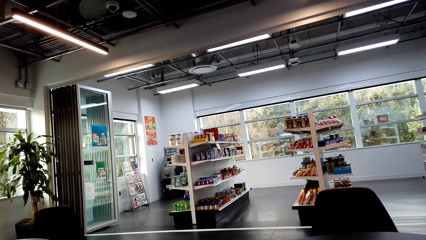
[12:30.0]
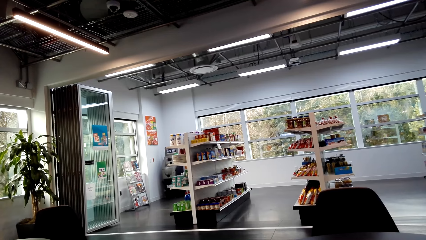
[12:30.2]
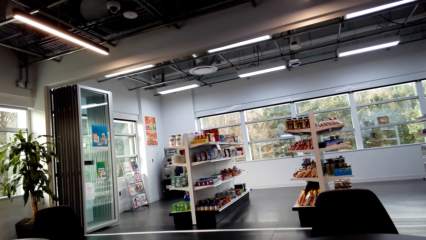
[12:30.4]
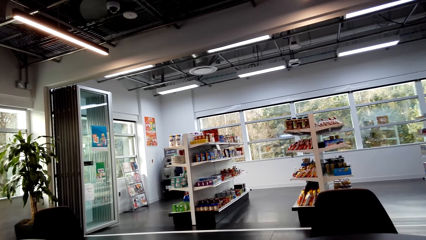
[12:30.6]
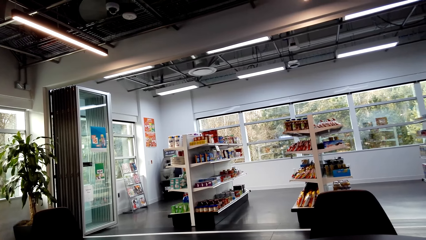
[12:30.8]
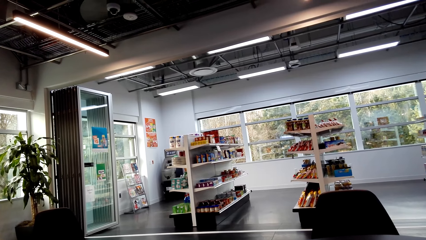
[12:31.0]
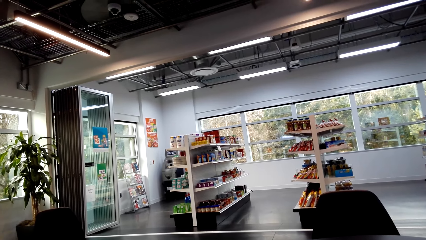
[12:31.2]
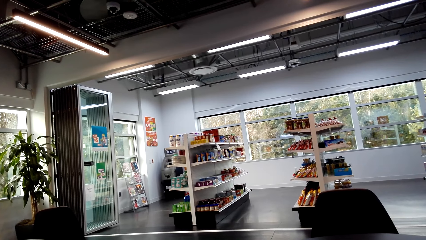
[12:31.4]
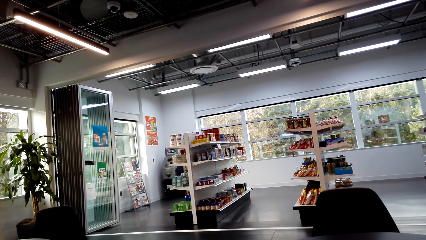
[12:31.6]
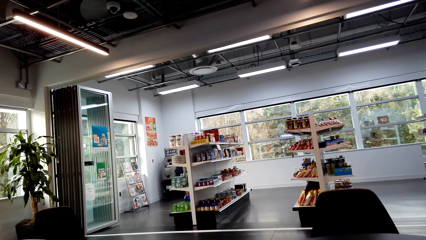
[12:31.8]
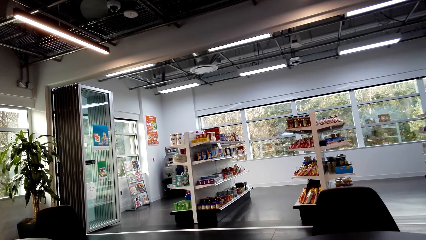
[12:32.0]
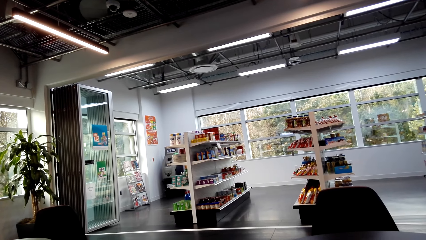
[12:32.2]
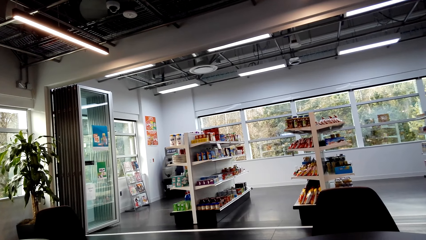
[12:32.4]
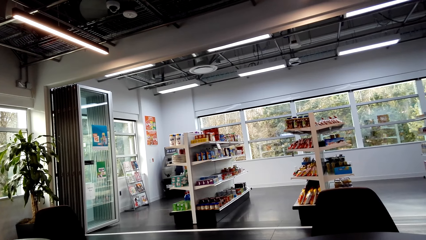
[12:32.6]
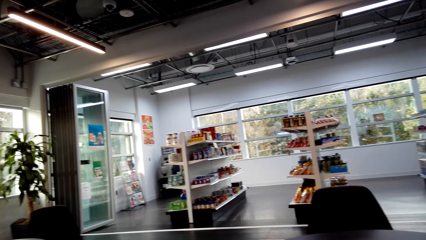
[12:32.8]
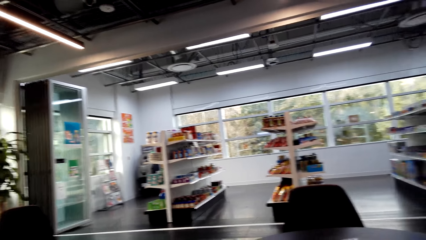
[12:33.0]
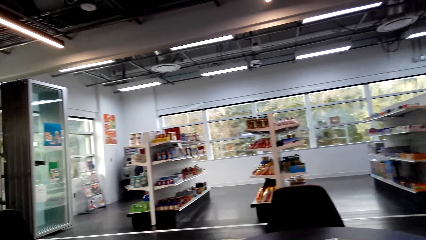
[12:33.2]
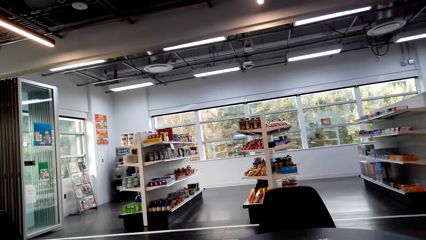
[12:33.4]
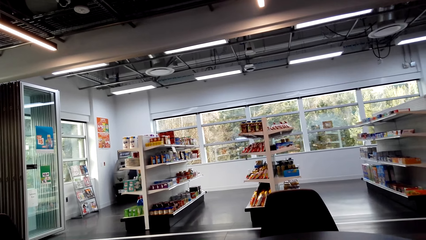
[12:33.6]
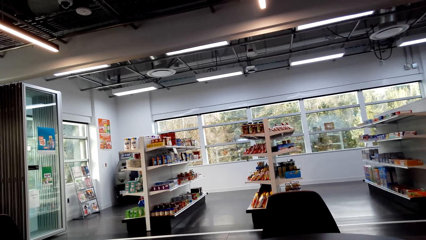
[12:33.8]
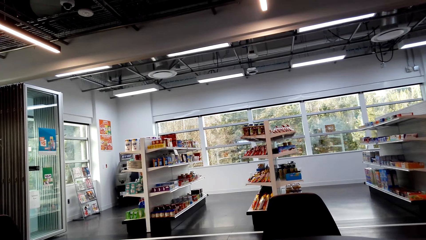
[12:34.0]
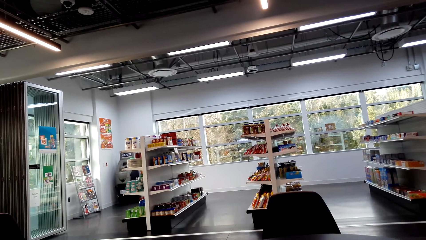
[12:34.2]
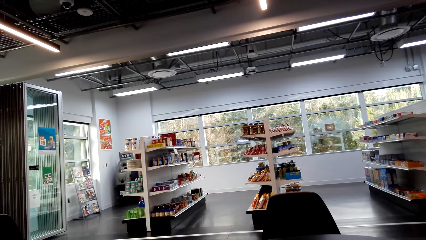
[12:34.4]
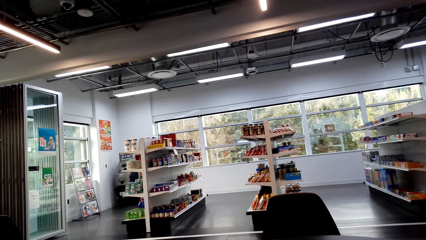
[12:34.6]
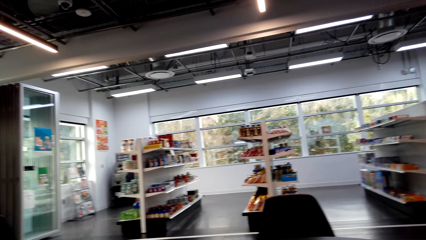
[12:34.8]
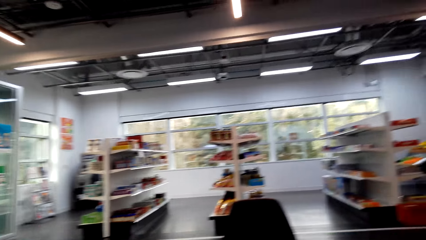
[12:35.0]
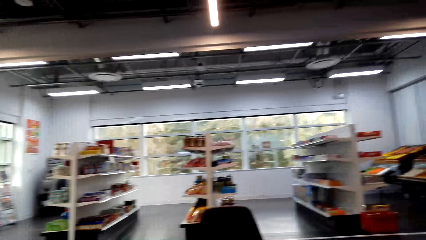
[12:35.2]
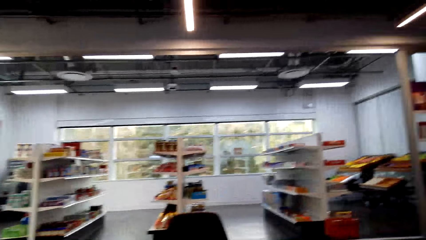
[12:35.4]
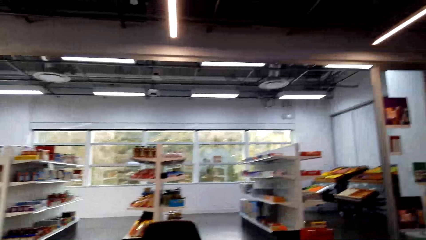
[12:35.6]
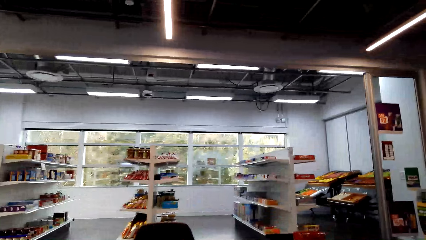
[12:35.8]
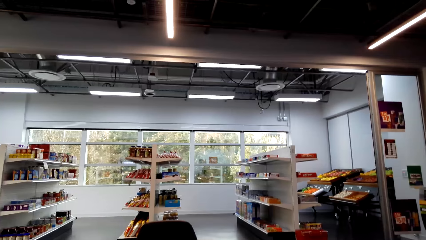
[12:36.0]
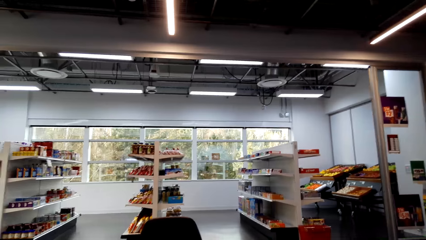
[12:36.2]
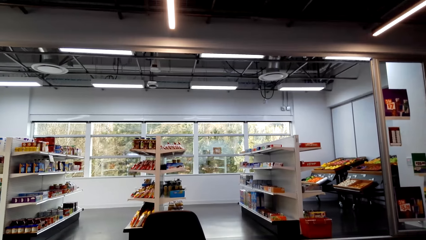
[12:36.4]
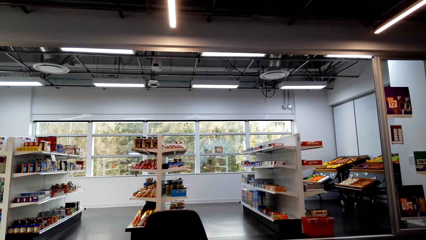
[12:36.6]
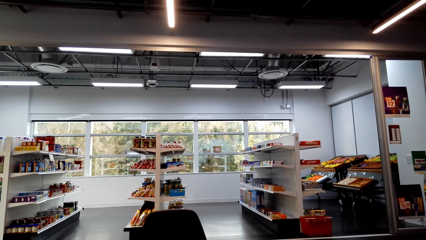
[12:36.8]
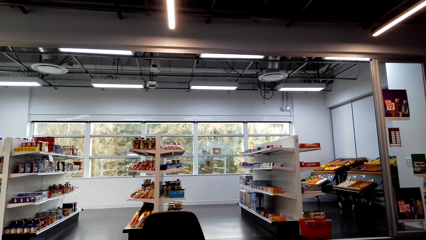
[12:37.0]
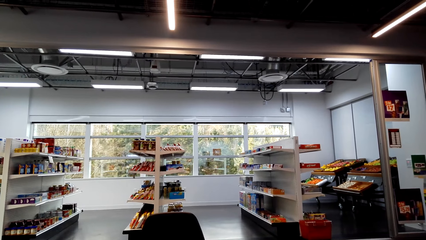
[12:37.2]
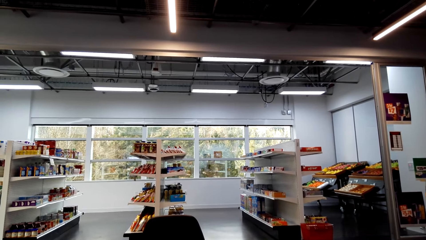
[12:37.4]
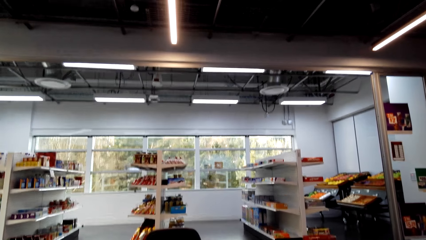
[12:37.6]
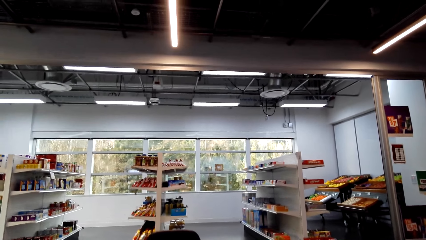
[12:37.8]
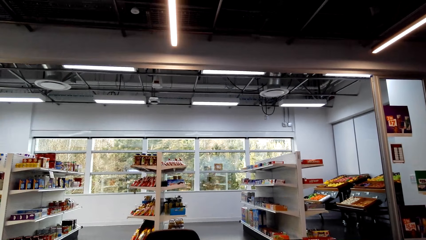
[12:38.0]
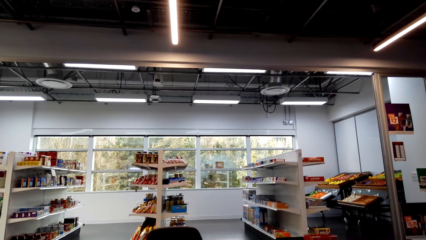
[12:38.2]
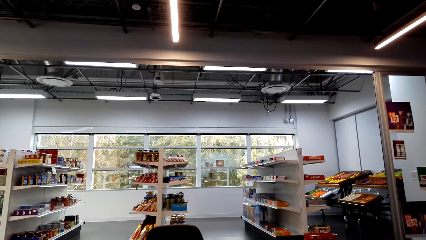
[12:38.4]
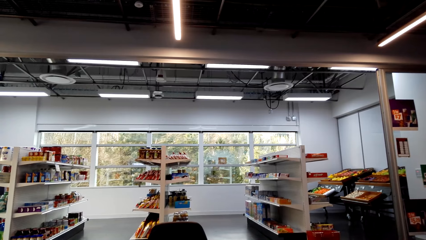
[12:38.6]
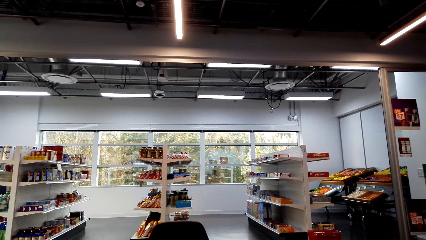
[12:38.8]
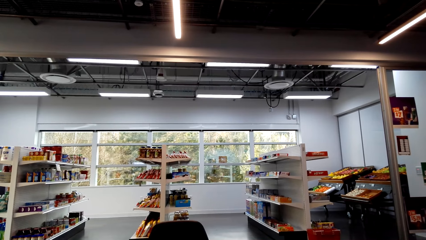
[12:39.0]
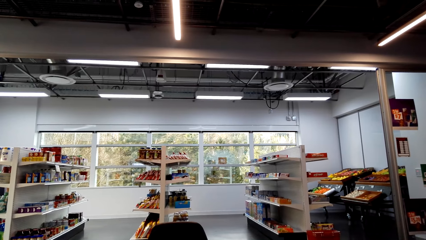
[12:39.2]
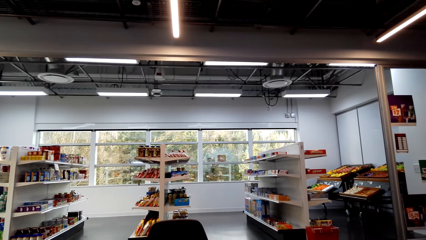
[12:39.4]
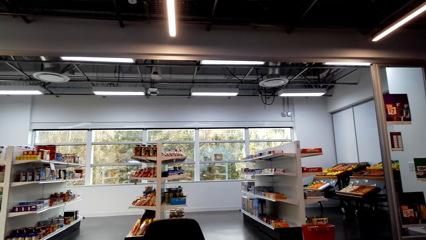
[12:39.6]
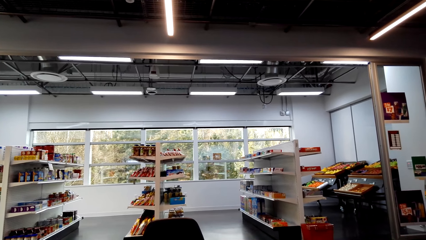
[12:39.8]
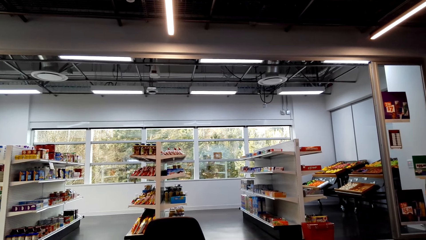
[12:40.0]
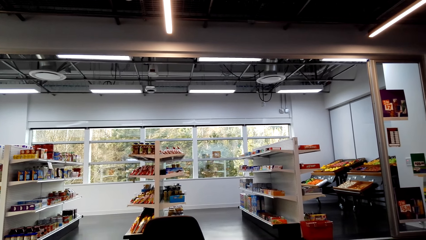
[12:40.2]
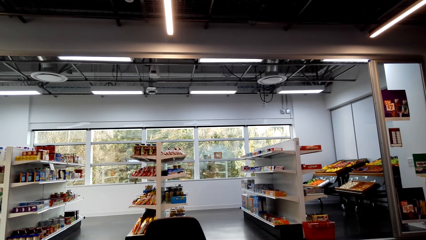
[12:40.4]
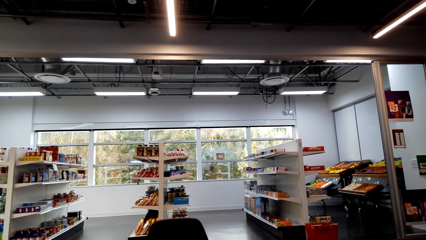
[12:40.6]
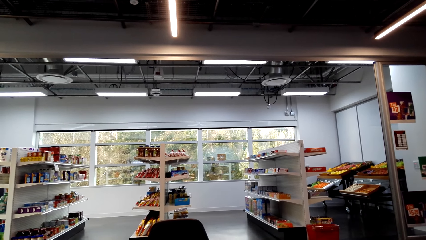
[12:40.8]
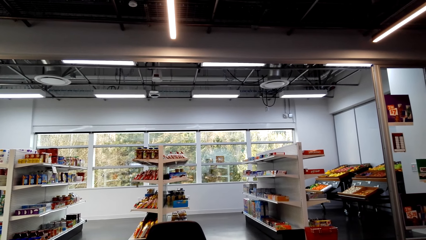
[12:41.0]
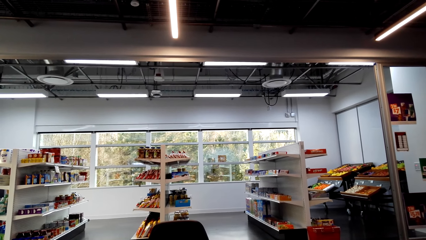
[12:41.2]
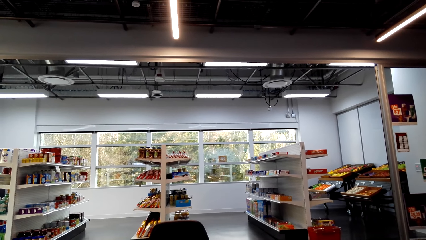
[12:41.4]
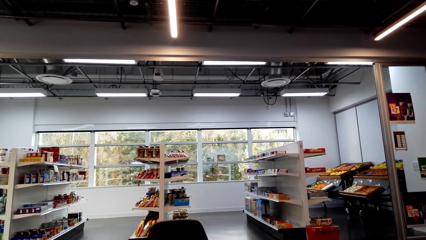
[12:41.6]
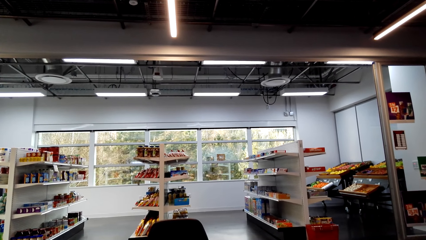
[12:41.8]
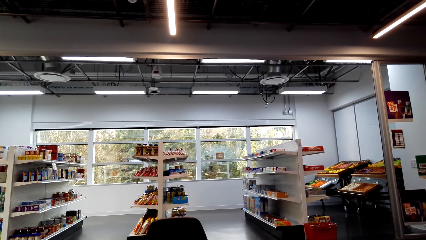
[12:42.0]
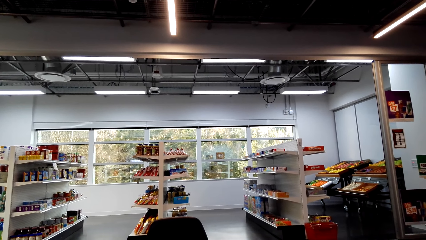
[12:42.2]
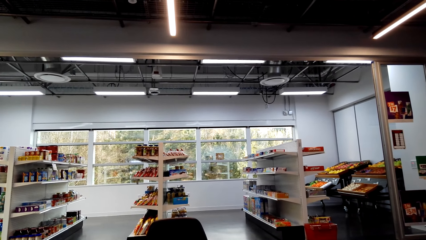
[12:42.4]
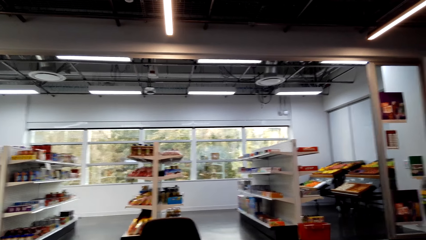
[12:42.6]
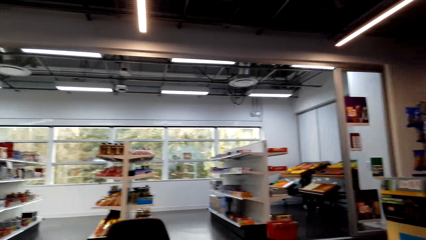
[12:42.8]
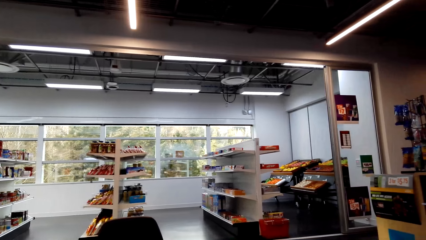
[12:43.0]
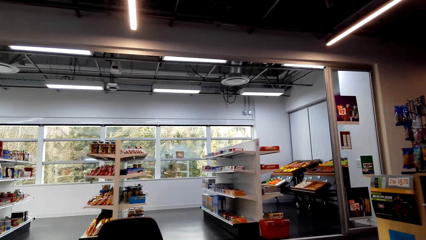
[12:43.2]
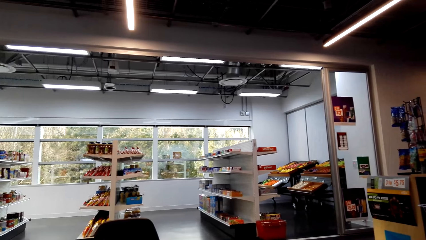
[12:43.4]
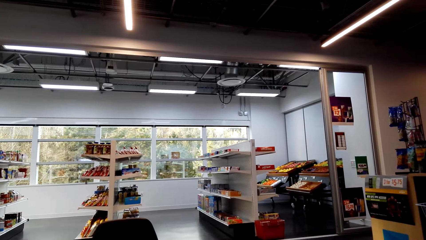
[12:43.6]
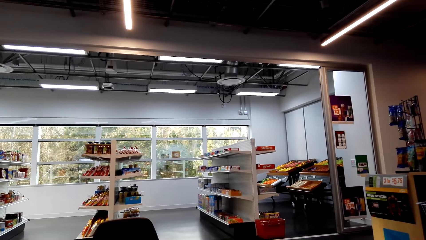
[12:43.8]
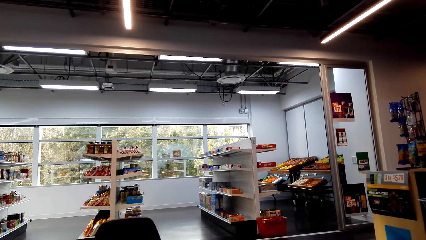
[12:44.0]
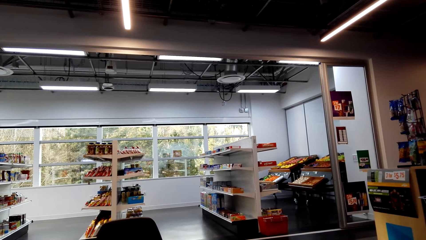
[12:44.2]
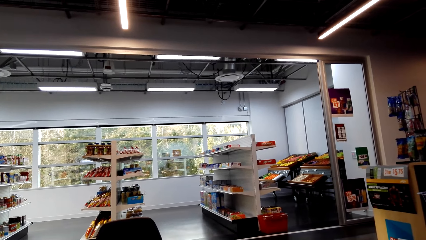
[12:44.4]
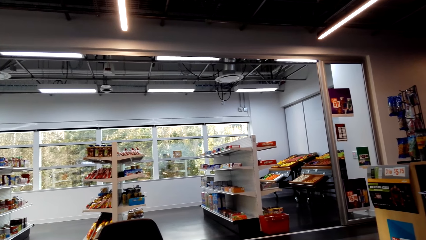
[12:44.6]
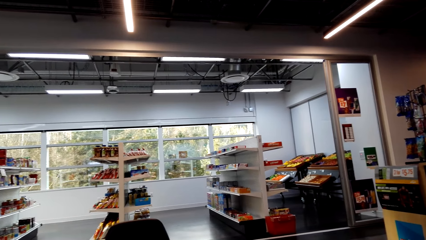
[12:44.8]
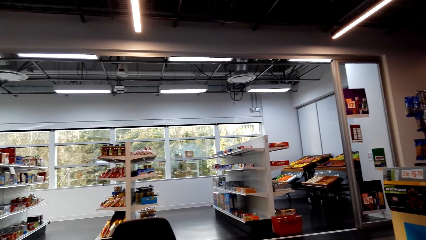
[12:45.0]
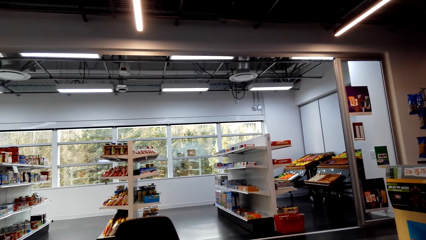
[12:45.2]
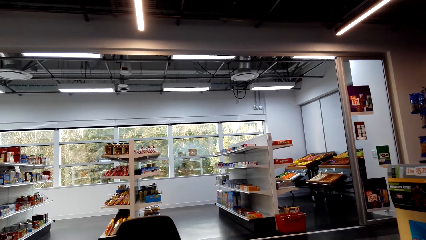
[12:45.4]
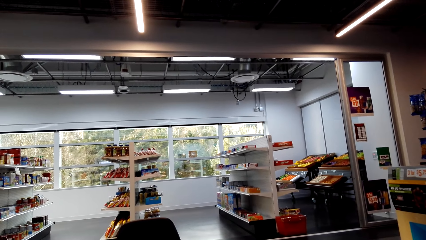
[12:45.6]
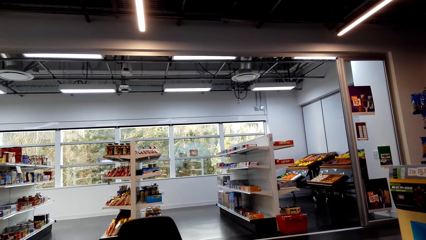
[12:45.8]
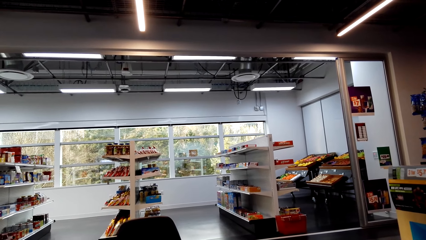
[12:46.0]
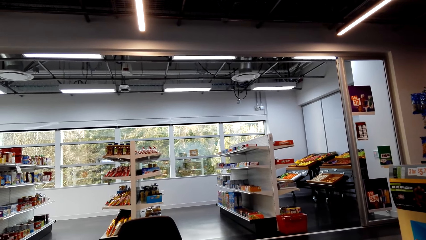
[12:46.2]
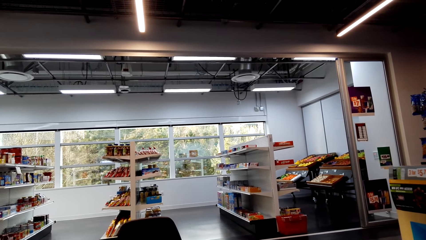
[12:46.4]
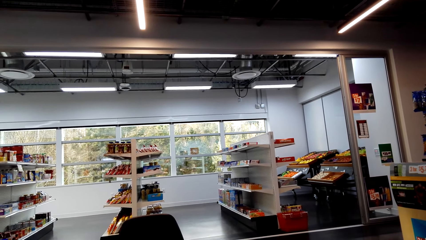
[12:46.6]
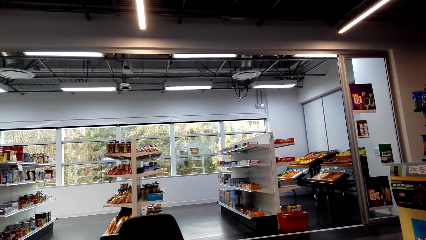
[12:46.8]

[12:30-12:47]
The camera wearer looks around. They look around repeatedly.
